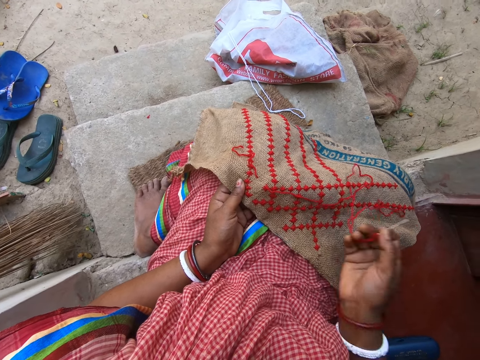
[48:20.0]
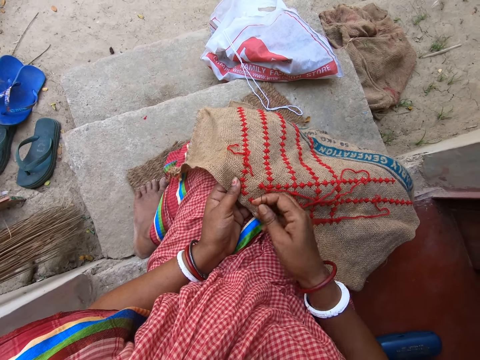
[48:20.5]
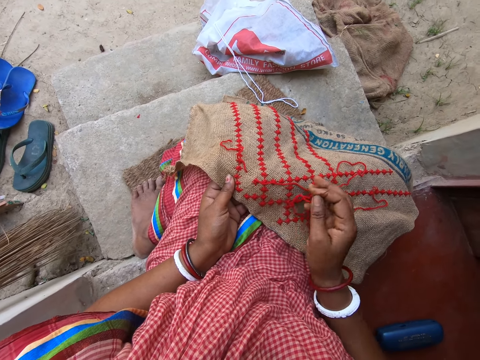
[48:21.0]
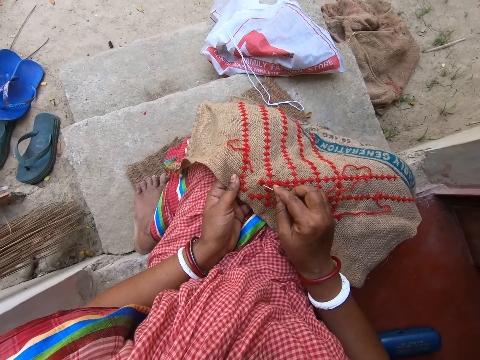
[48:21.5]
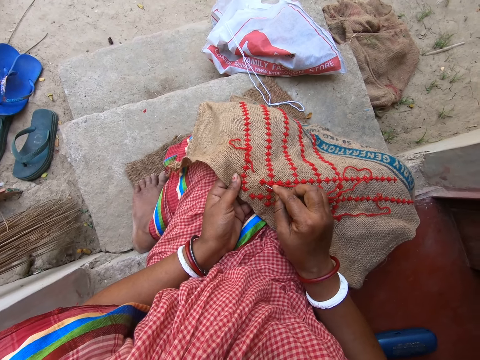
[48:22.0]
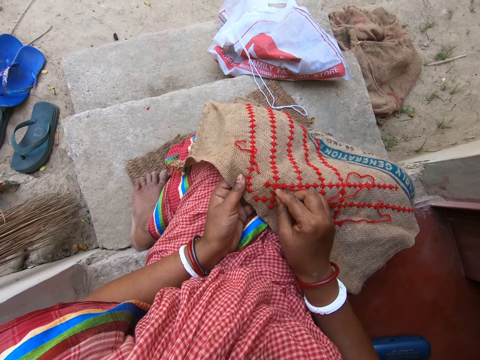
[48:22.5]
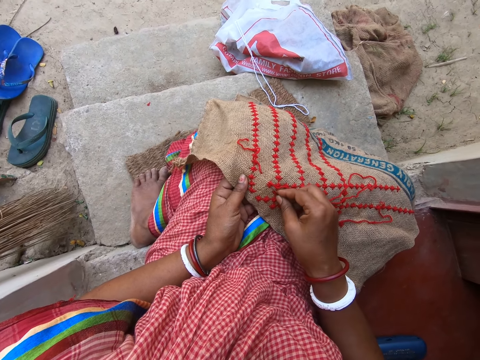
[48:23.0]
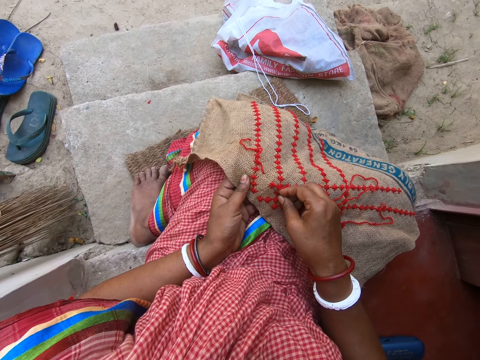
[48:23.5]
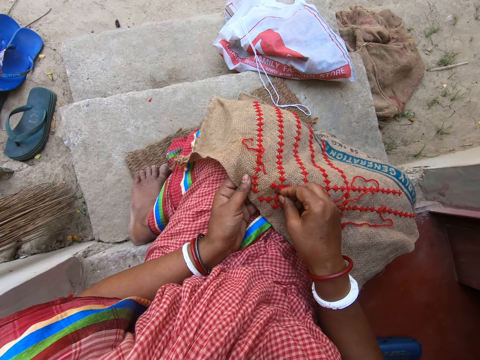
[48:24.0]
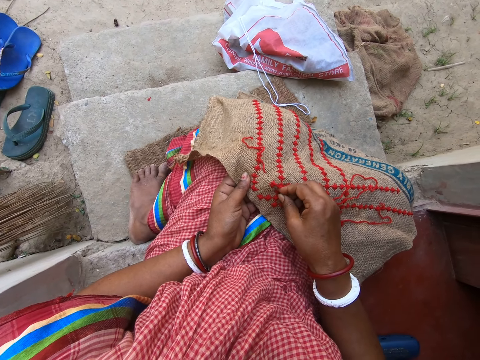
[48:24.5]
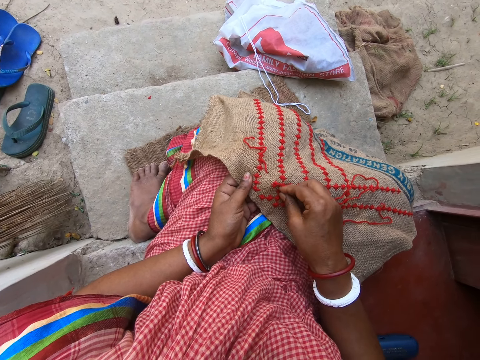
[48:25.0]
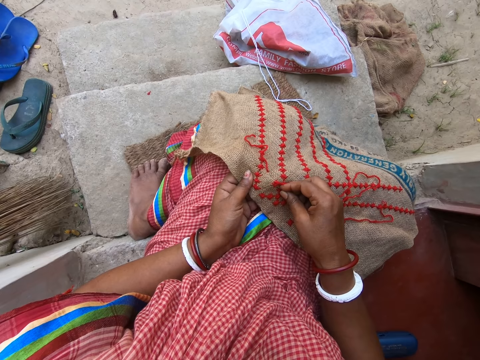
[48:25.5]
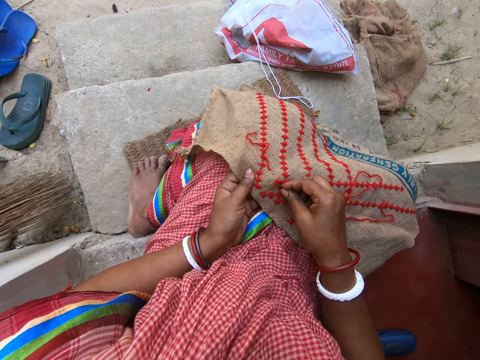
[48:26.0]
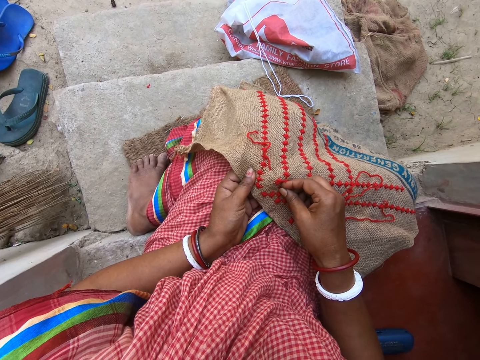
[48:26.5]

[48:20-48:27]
The camera wearer sews the fabric on her lap with the threaded needle in her right hand.

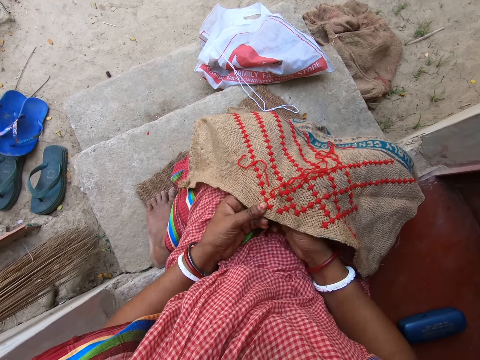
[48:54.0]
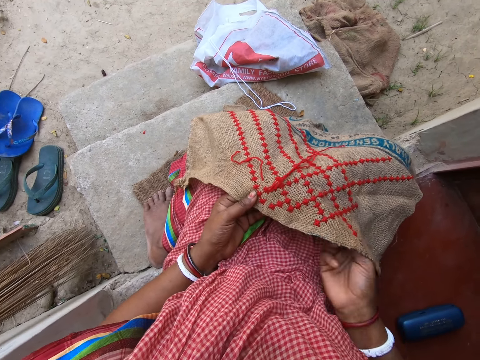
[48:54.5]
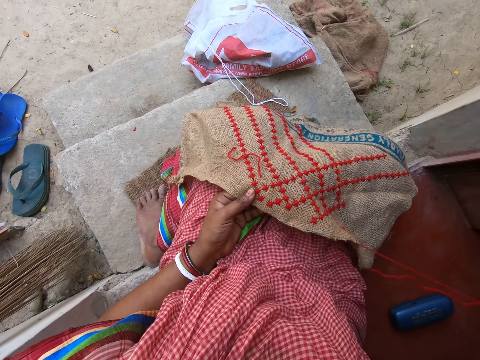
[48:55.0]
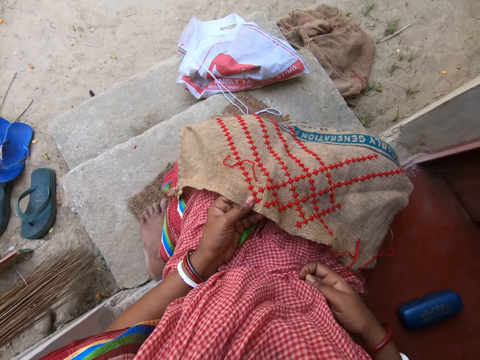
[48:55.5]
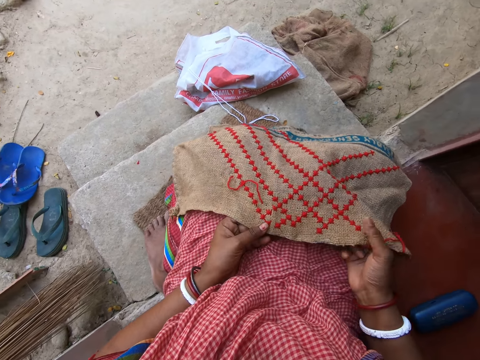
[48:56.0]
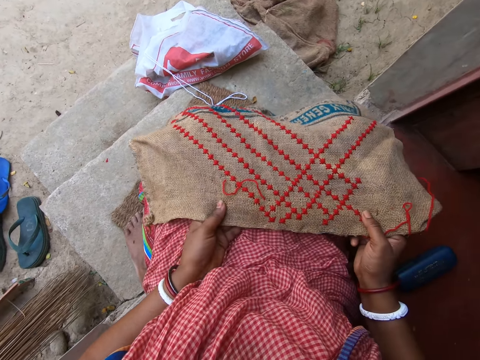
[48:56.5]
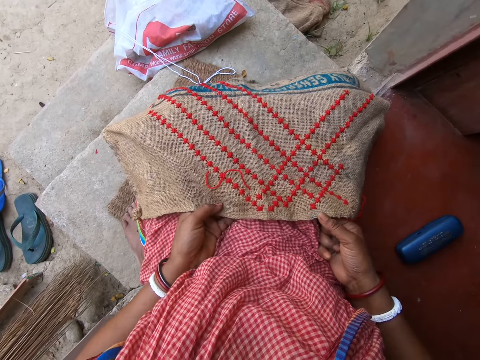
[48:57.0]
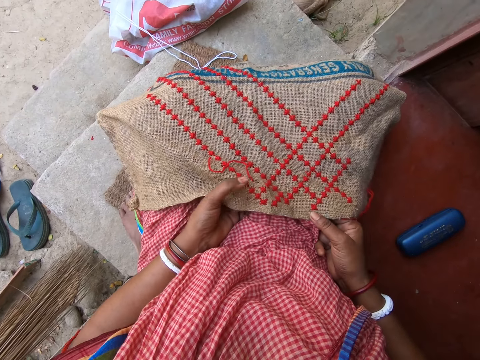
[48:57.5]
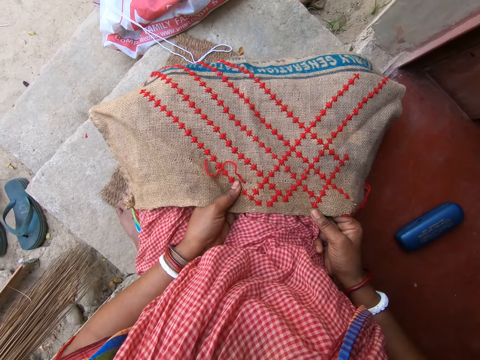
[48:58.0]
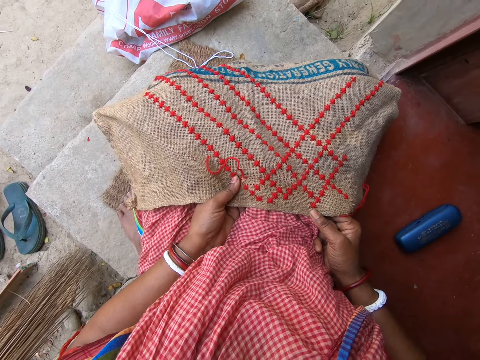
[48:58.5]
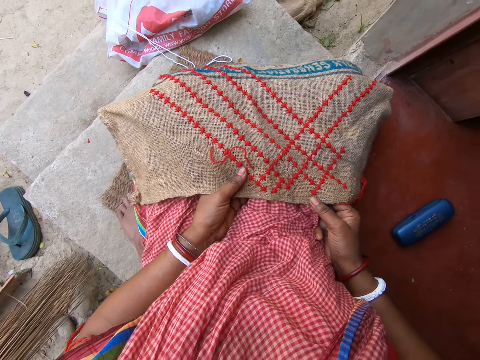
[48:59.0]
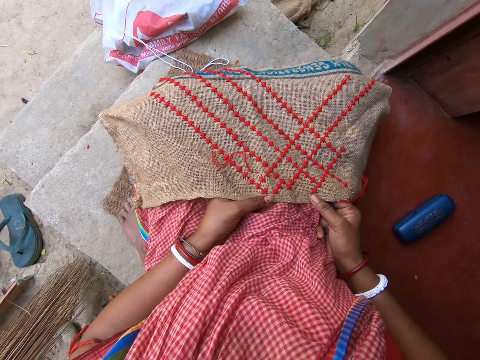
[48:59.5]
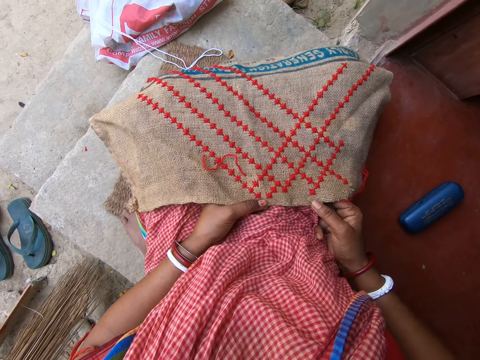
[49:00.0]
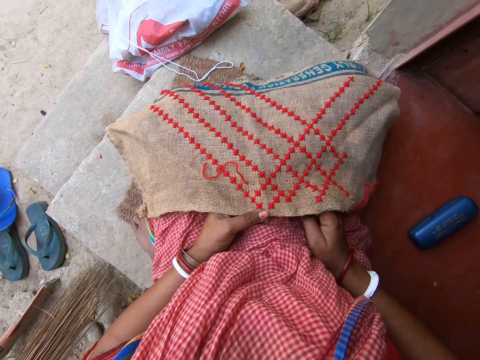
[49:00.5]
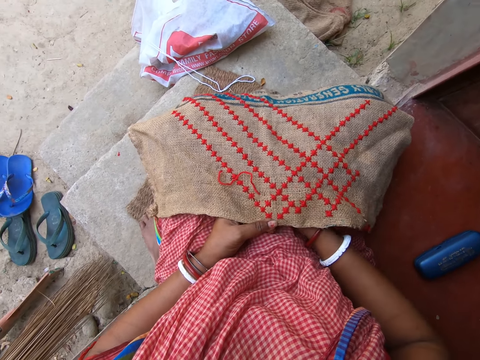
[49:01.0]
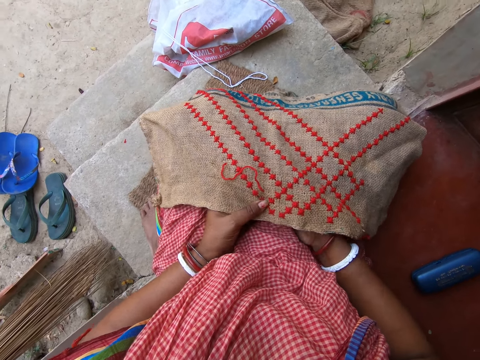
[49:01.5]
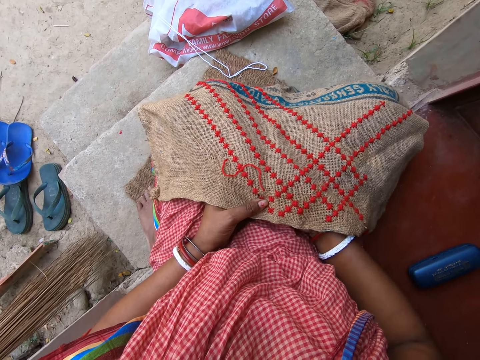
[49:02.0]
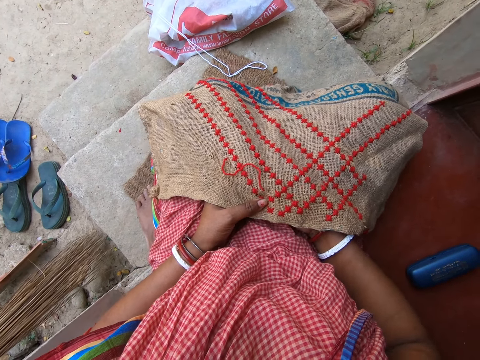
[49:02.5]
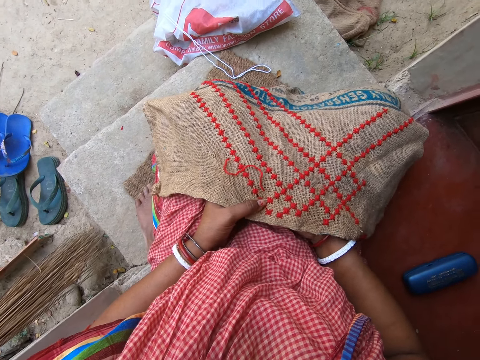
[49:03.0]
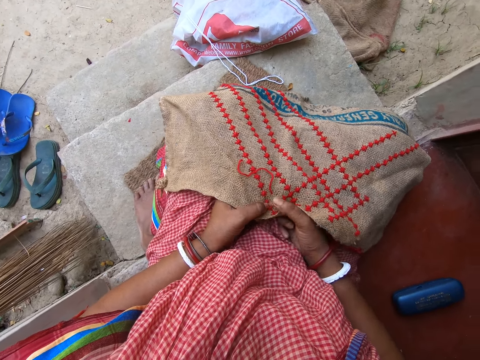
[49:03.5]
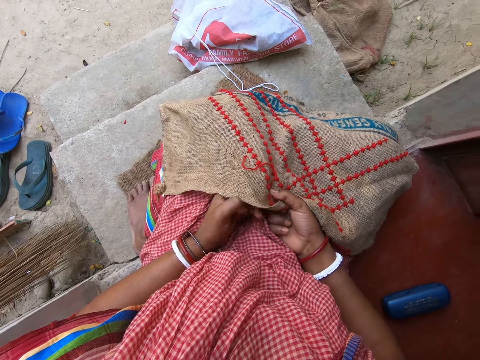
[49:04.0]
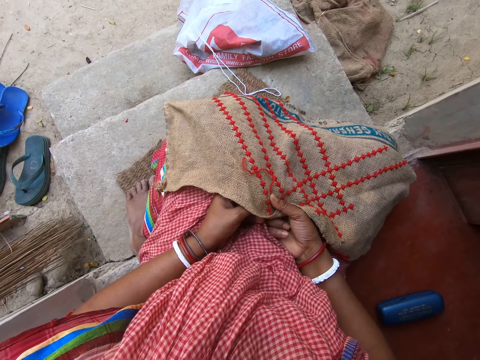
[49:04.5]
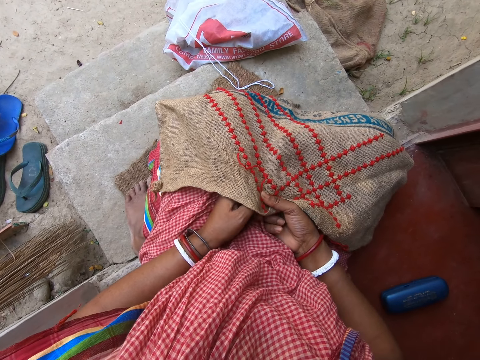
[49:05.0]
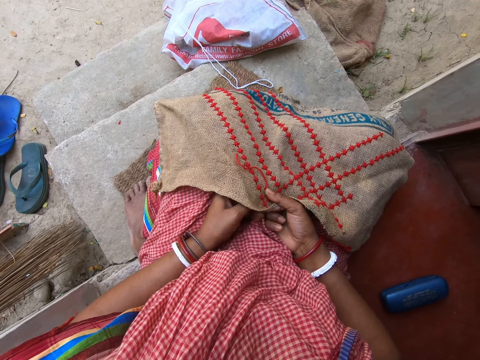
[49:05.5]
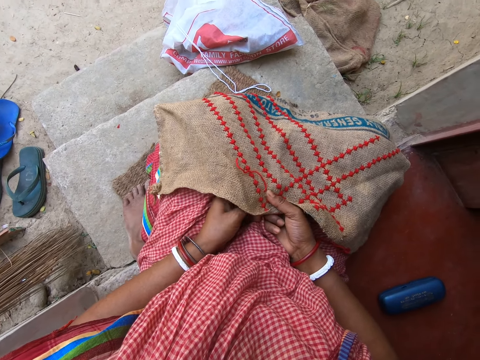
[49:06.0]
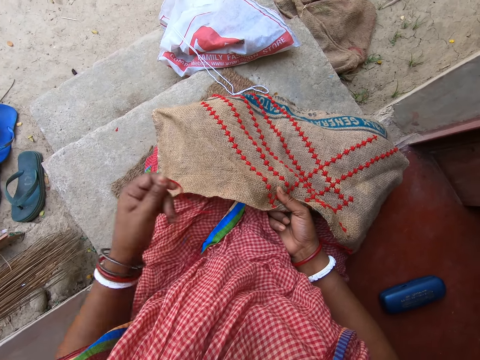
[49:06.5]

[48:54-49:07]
The camera wearer straightens the fabric on her lap with both hands. She holds the fabric on her lap with her left hand. She holds the fabric on her lap with both hands. She holds the fabric on her lap with her left hand. She holds the fabric on her lap with both hands. She places her left hand below the fabric on her lap. She pulls the threaded needle through the fabric with her left hand.

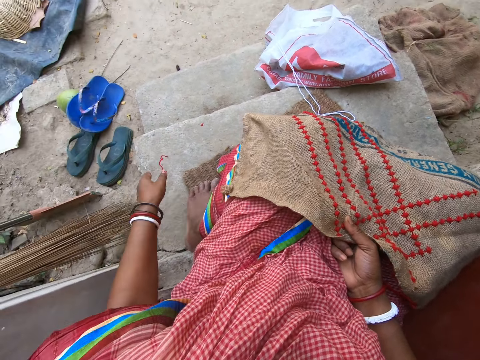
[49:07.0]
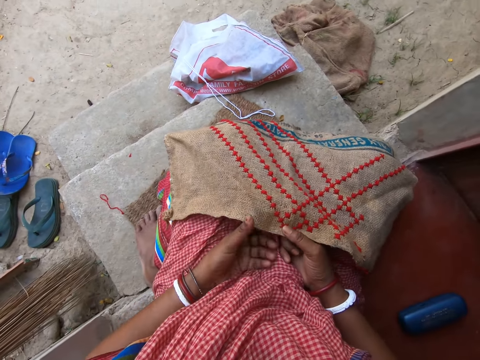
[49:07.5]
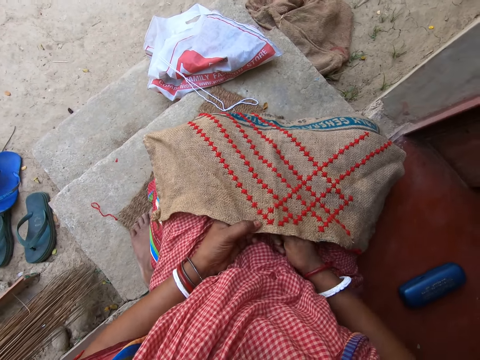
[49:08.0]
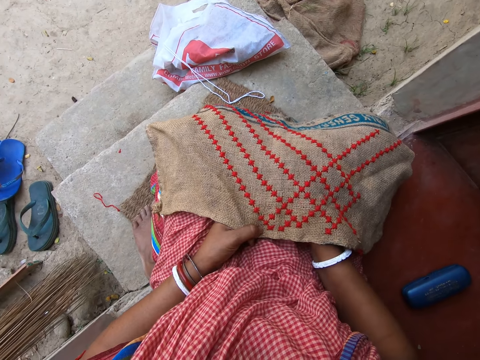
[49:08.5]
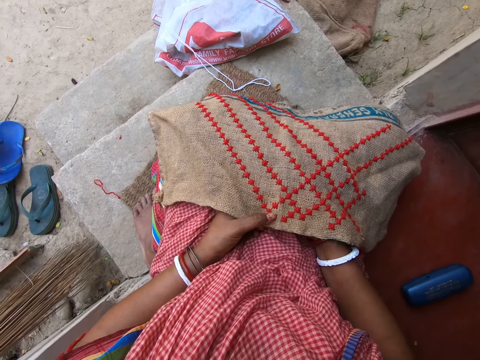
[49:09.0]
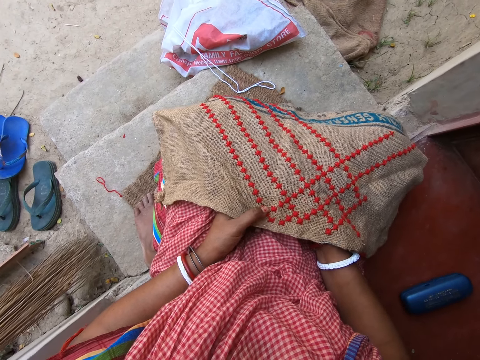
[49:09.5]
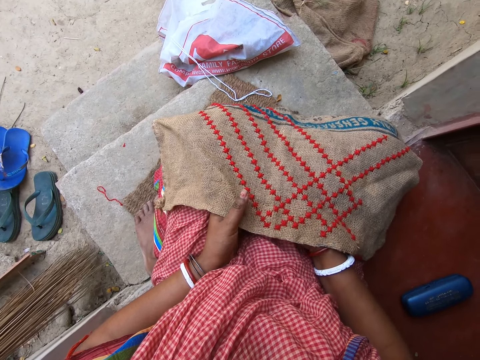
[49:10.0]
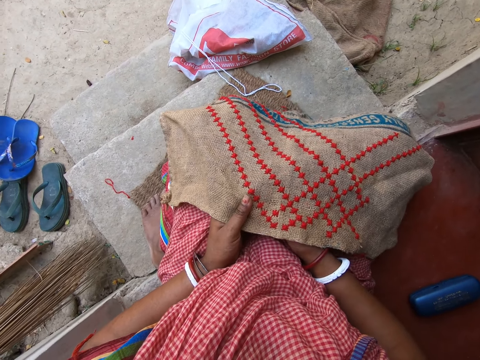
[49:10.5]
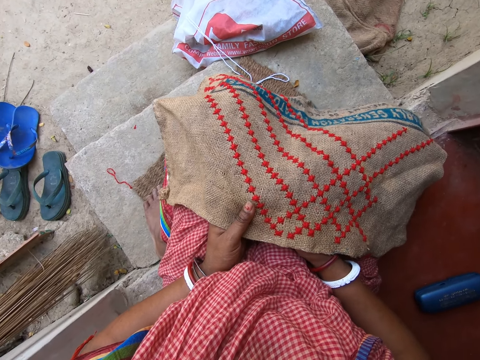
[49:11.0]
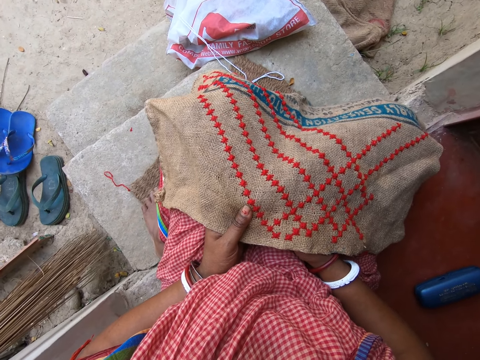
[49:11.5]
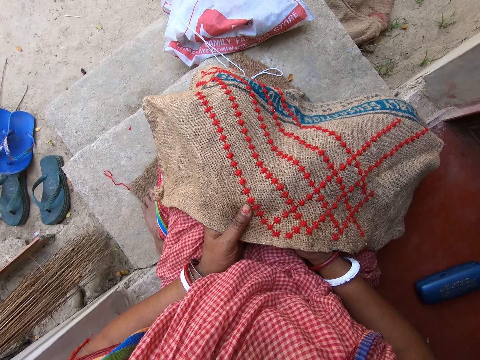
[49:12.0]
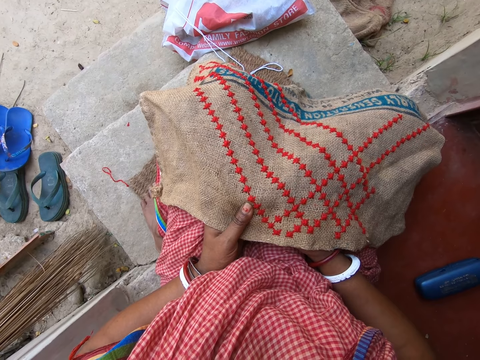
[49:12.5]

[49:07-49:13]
The camera wearer holds the fabric on her lap with her left hand. She places her left hand below the fabric on her lap.
